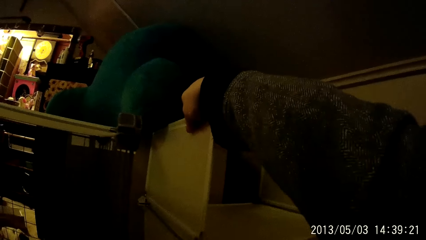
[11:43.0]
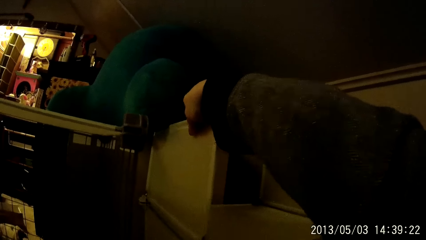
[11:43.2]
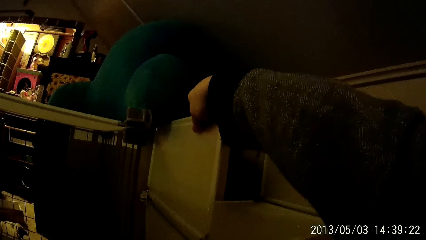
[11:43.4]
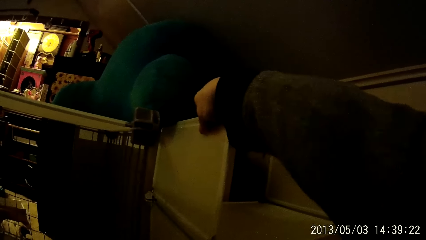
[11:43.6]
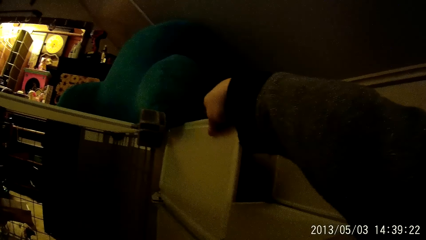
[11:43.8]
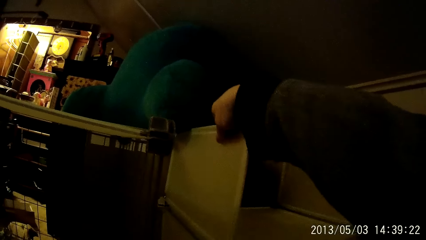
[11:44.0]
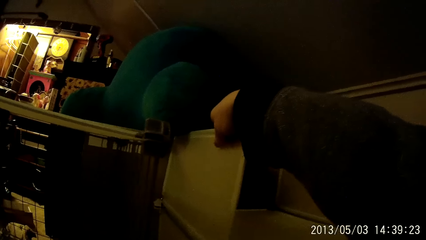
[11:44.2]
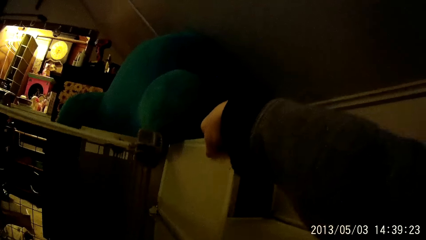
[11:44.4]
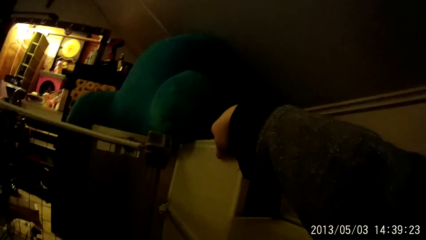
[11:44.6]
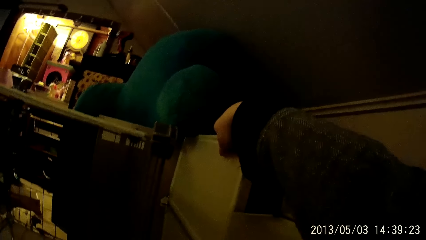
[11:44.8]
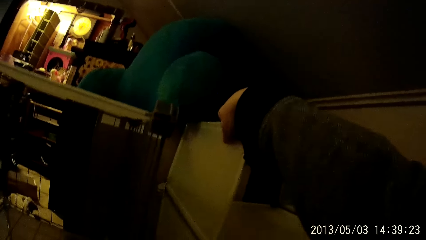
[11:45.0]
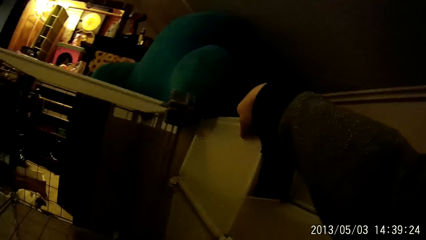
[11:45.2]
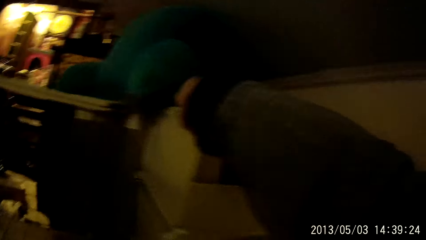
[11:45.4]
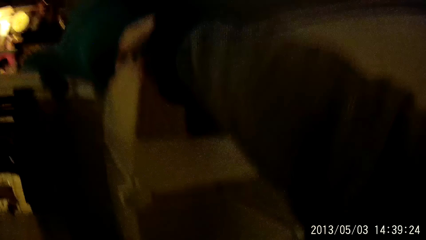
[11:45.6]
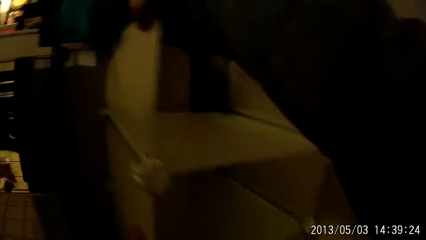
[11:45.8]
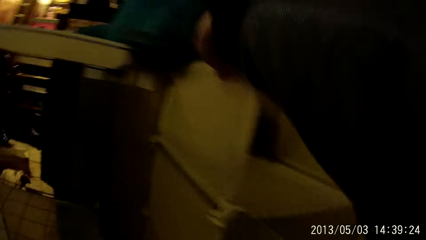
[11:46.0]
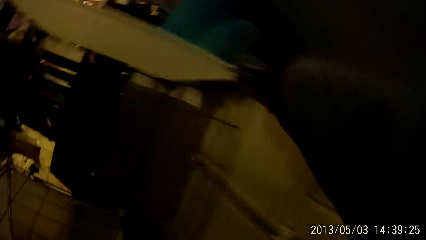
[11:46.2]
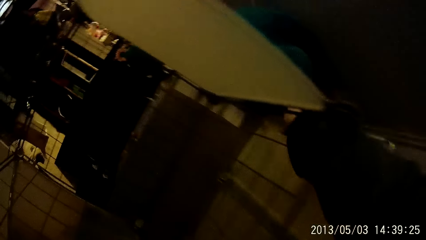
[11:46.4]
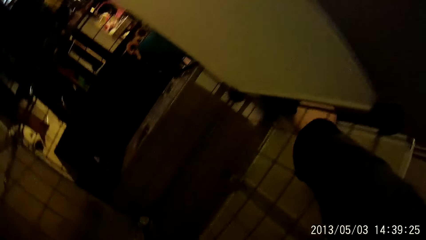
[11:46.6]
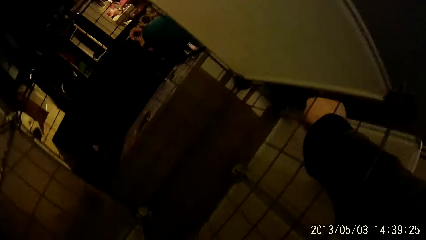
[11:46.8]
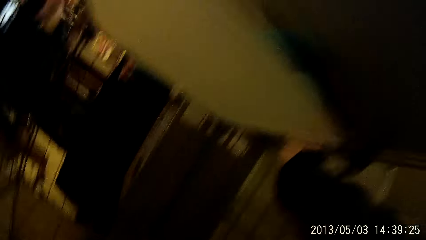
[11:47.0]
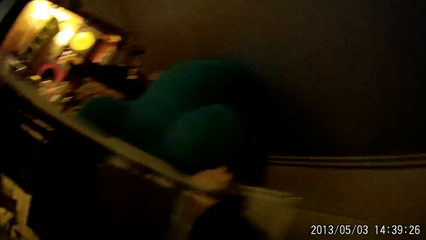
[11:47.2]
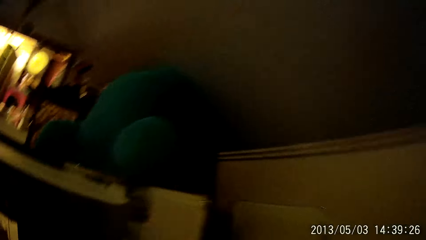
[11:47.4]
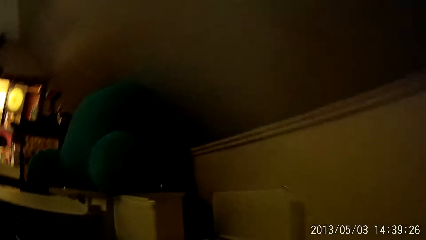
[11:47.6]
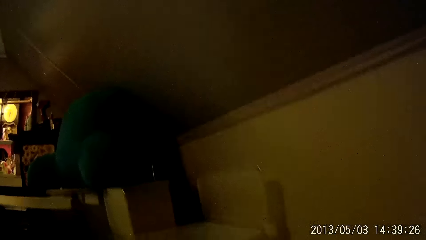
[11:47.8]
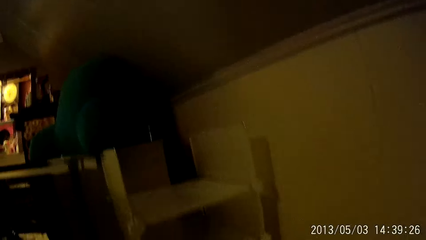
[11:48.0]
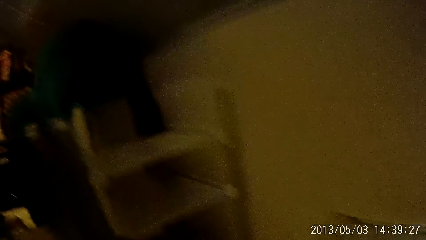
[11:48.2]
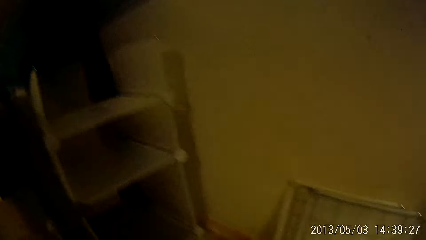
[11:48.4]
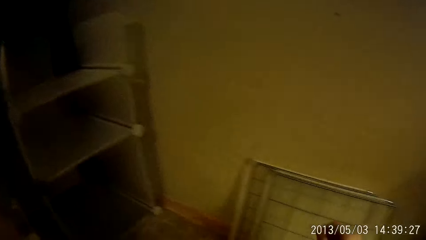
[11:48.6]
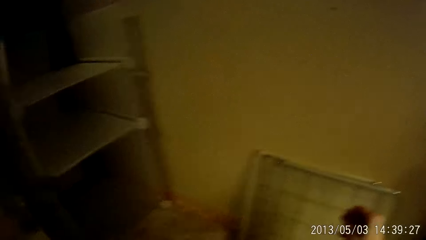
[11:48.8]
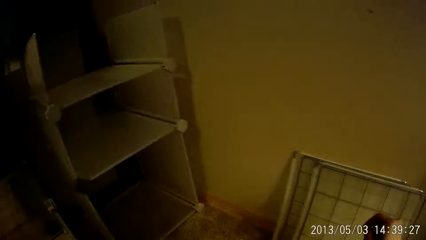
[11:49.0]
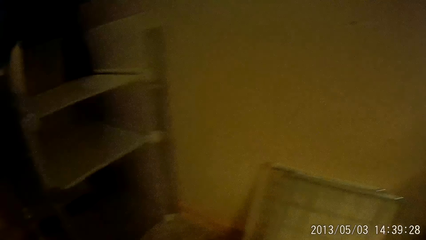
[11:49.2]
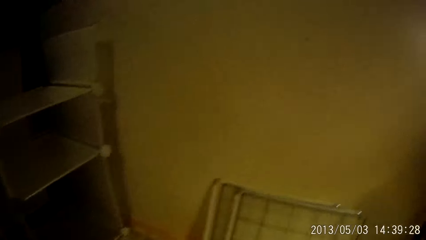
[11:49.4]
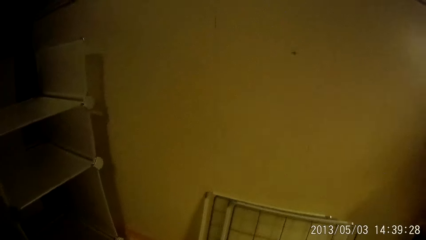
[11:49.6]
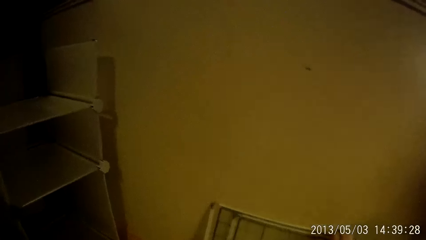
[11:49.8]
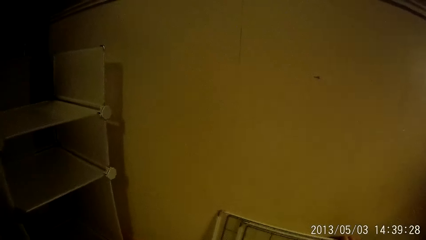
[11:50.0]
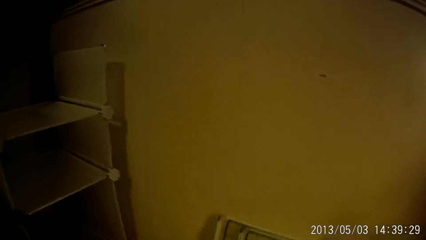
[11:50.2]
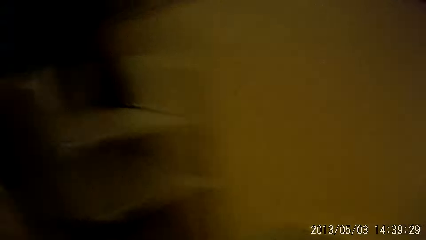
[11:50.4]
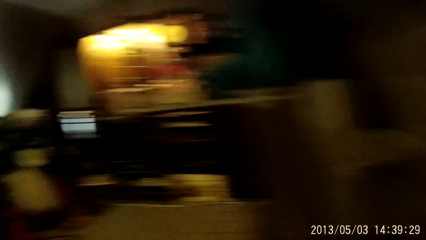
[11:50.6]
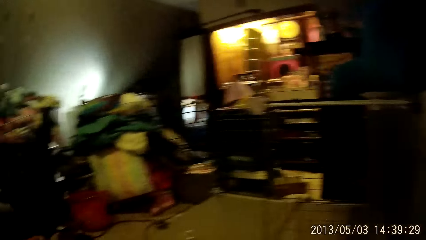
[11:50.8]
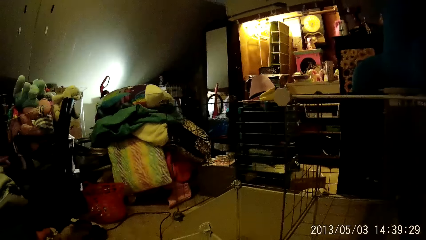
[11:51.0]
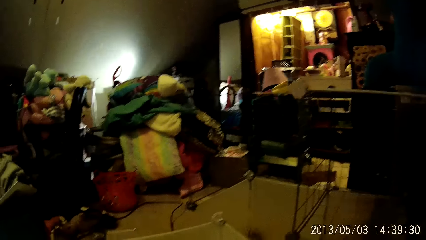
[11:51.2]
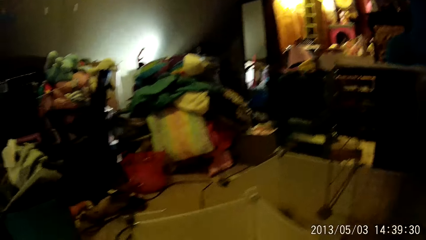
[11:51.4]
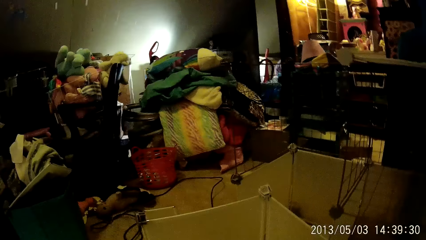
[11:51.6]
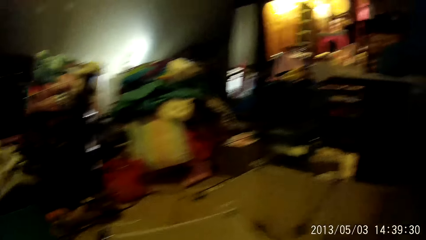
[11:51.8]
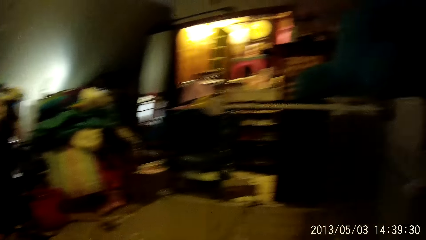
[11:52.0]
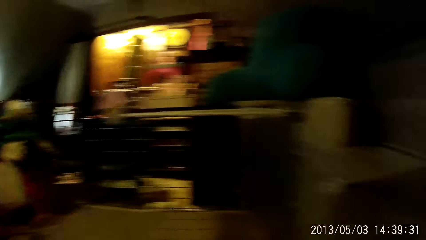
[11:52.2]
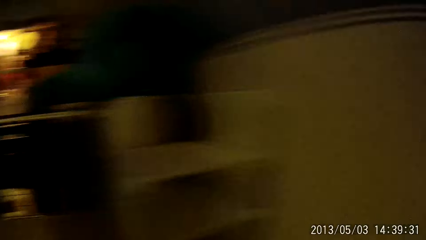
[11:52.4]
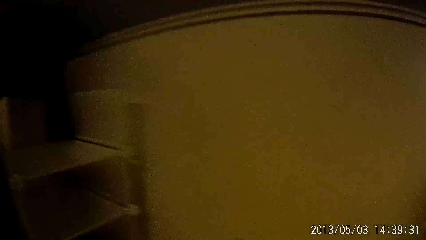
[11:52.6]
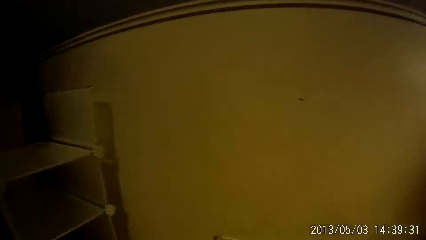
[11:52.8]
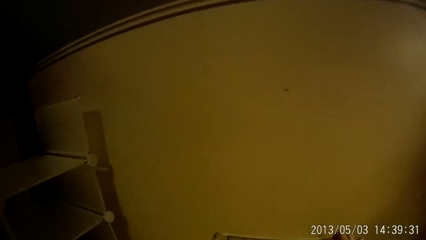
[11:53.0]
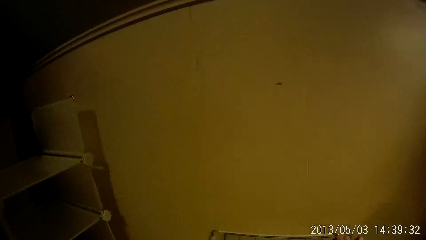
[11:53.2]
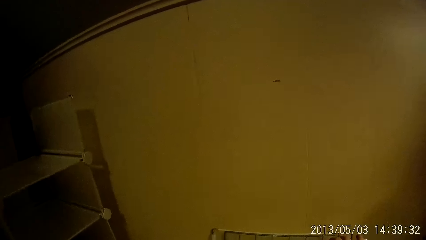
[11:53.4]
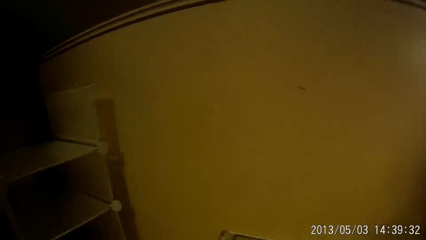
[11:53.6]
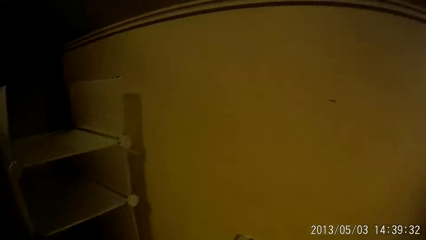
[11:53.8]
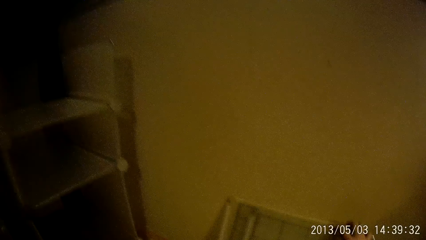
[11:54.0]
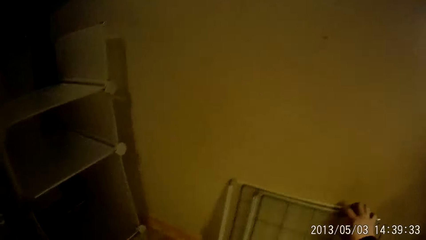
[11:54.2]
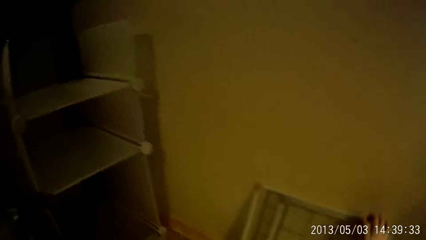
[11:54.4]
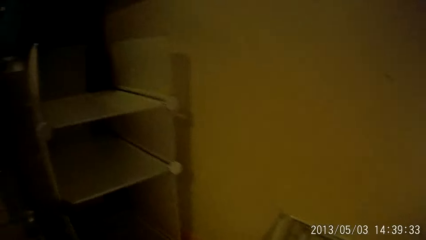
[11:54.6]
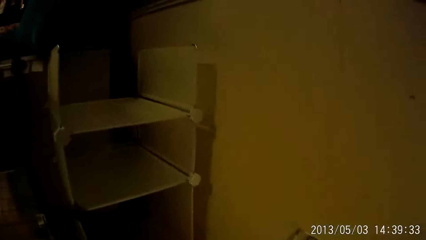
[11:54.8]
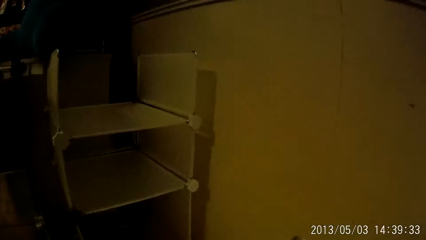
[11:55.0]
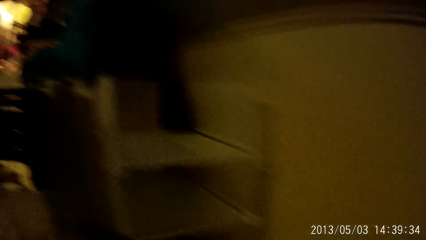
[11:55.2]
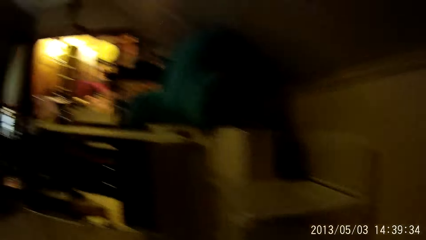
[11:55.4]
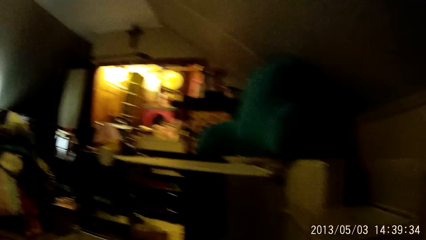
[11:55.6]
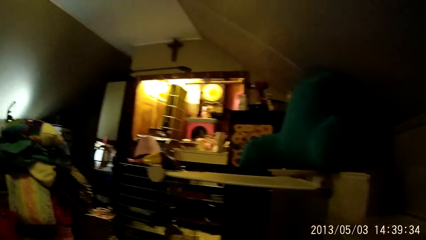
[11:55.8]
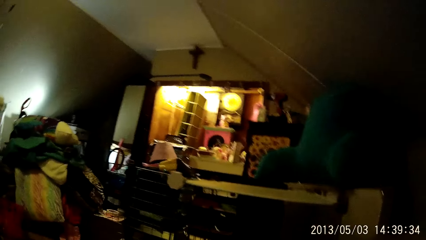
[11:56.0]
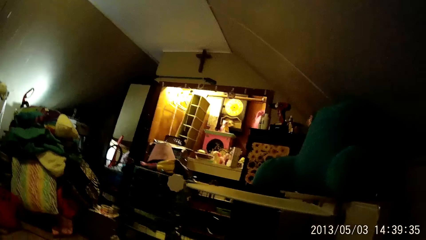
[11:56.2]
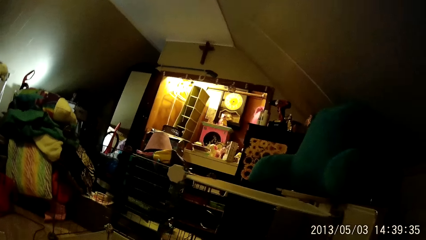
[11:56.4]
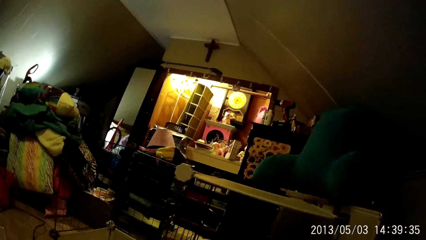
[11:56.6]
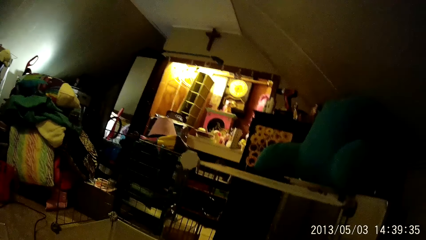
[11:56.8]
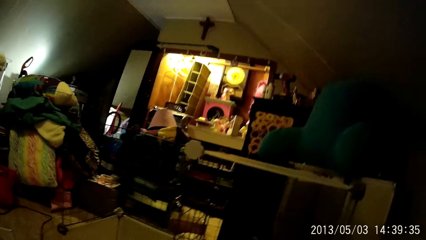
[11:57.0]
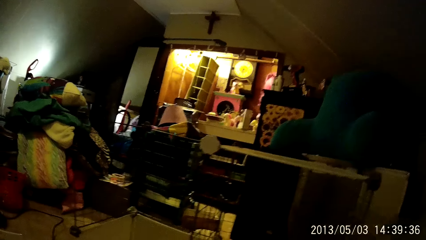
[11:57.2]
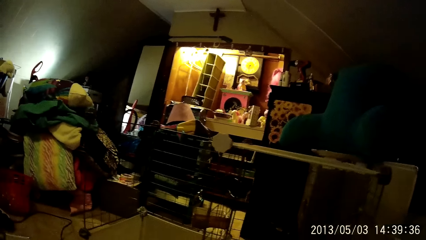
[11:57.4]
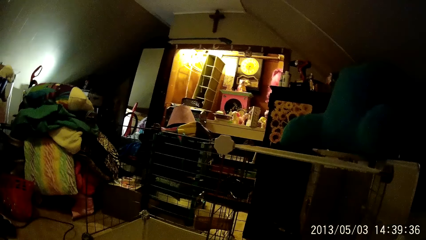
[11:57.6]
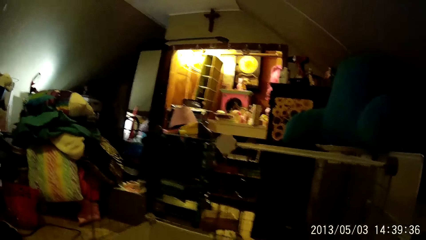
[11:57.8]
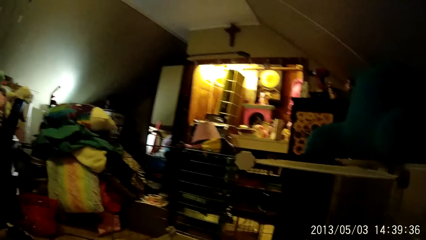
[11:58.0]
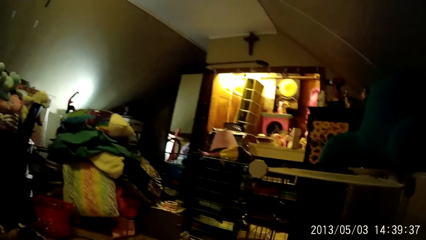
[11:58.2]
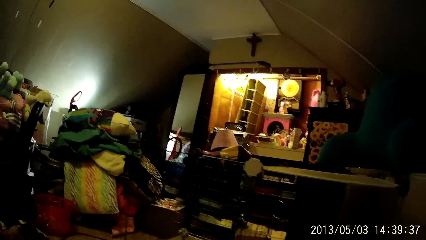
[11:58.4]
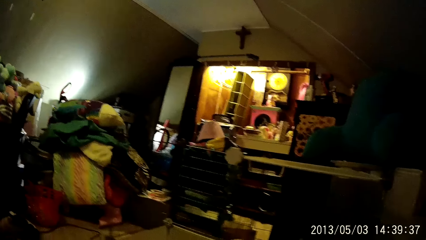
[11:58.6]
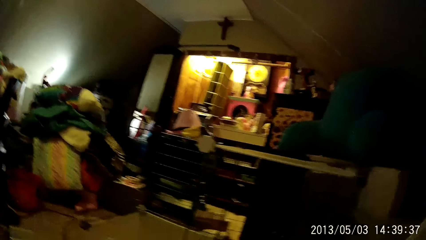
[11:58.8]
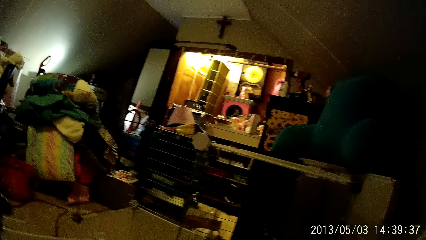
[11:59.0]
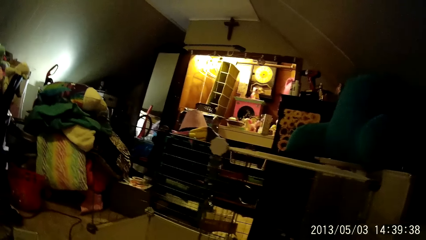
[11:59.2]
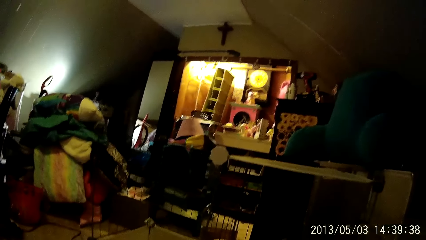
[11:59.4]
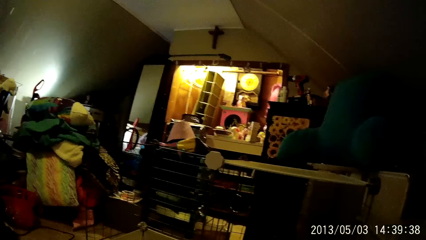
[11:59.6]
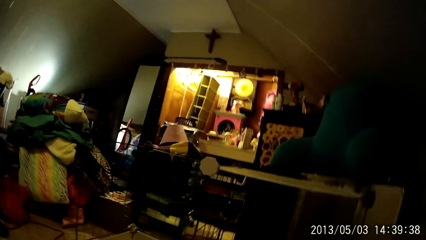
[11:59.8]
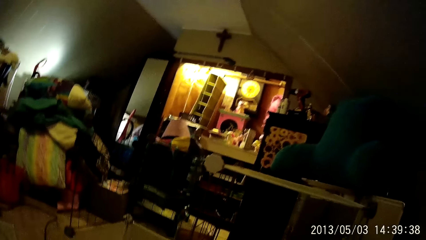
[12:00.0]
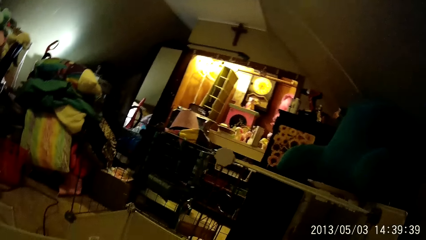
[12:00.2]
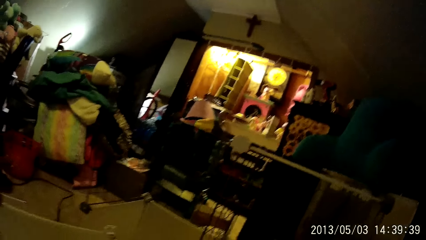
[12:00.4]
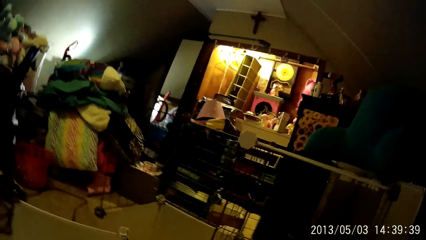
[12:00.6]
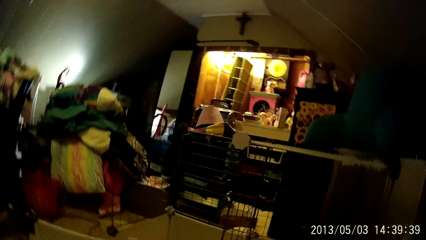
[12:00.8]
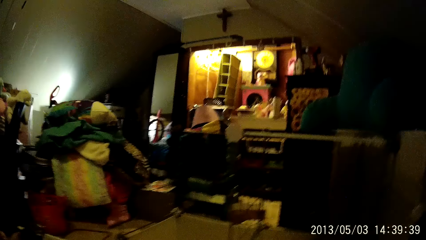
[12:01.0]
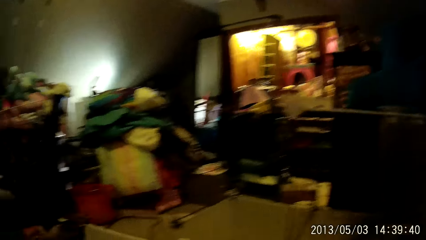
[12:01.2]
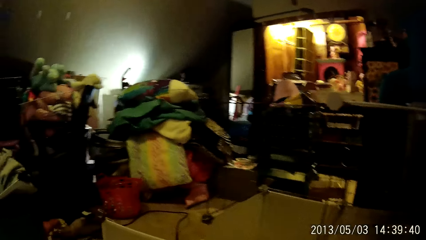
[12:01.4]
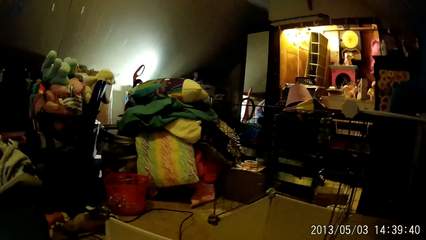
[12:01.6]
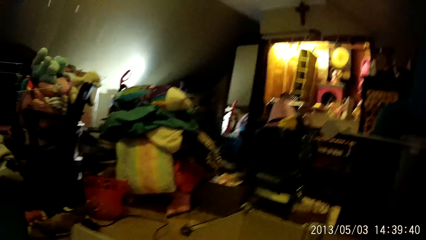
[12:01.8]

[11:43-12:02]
The camera wearer walks in the room. He fixes the panel on a rack with his right hand.
